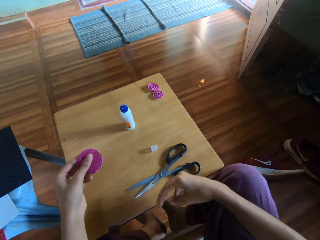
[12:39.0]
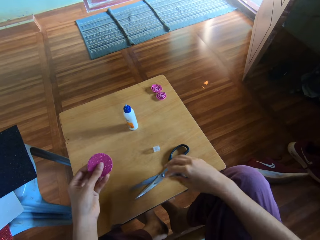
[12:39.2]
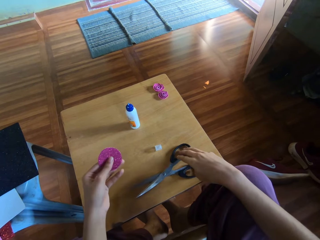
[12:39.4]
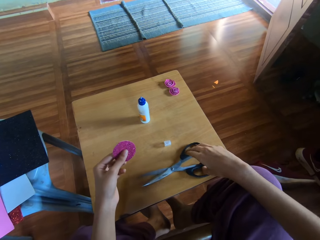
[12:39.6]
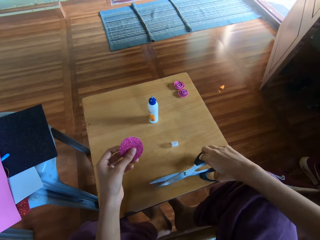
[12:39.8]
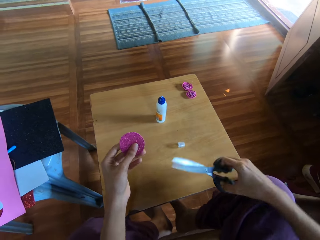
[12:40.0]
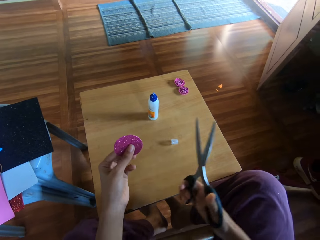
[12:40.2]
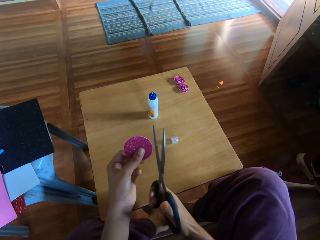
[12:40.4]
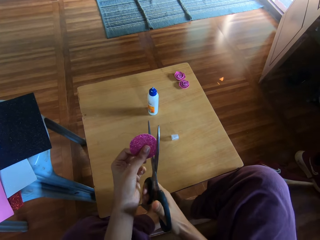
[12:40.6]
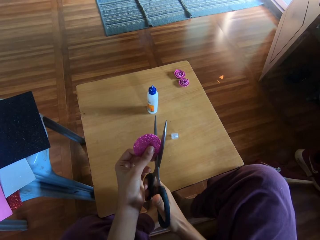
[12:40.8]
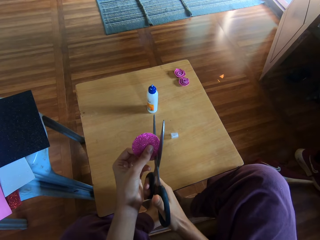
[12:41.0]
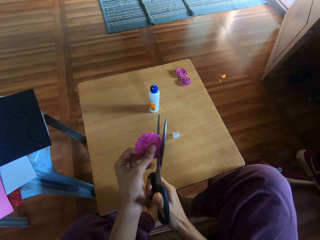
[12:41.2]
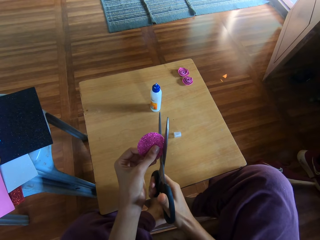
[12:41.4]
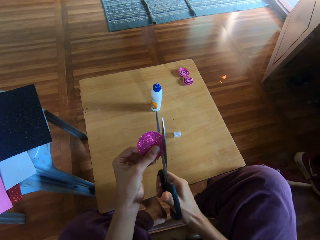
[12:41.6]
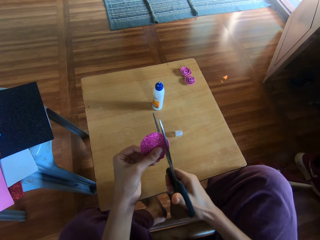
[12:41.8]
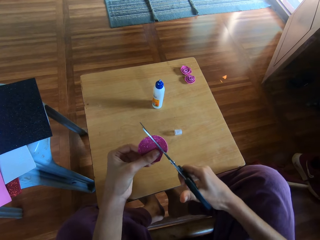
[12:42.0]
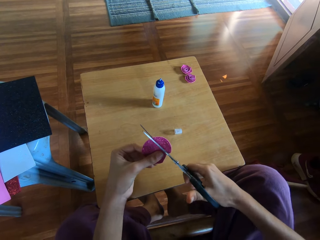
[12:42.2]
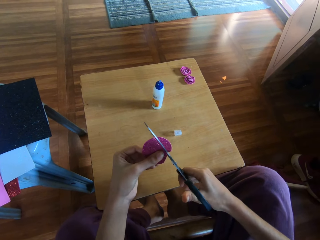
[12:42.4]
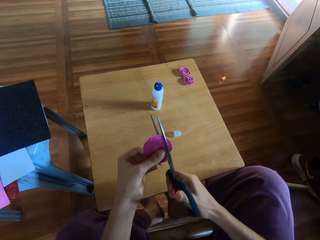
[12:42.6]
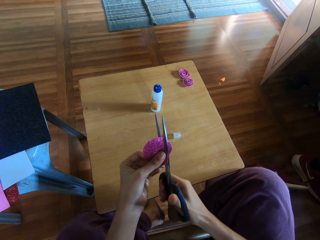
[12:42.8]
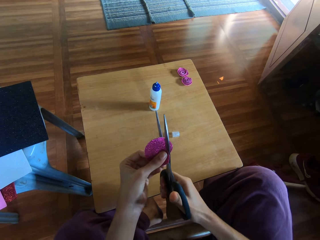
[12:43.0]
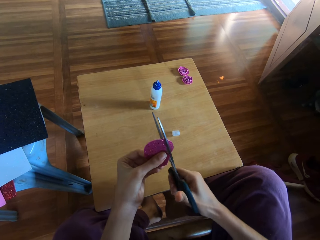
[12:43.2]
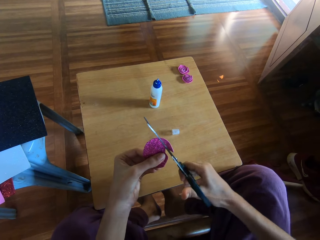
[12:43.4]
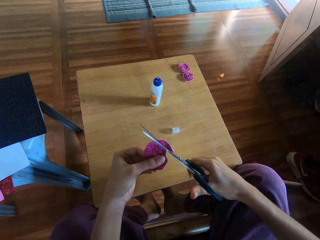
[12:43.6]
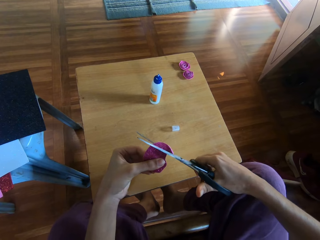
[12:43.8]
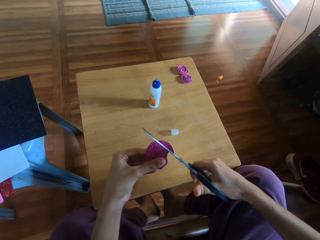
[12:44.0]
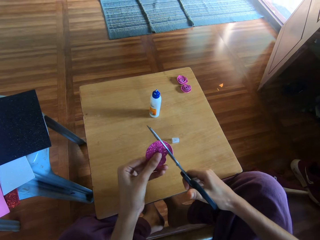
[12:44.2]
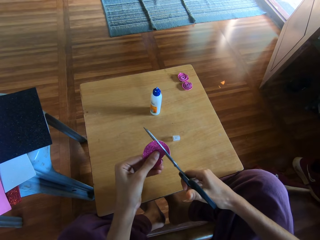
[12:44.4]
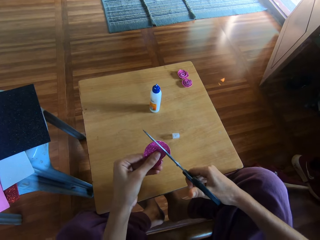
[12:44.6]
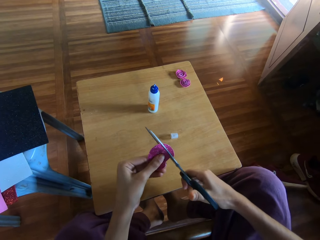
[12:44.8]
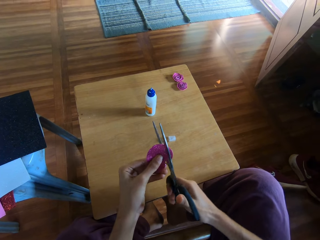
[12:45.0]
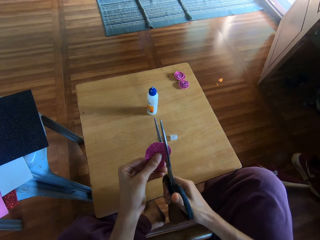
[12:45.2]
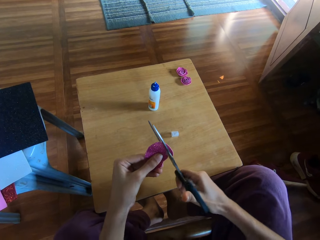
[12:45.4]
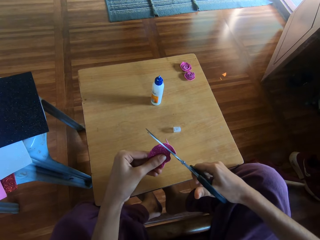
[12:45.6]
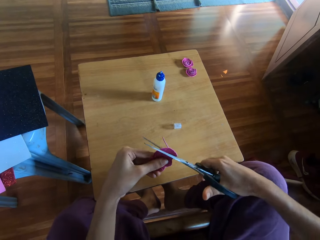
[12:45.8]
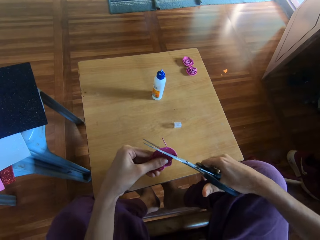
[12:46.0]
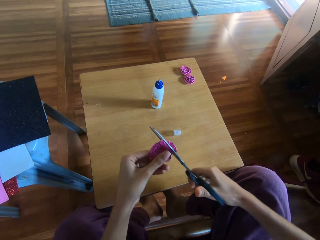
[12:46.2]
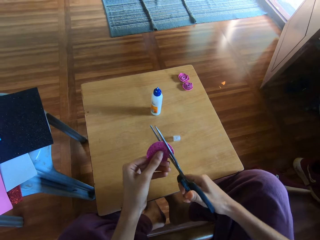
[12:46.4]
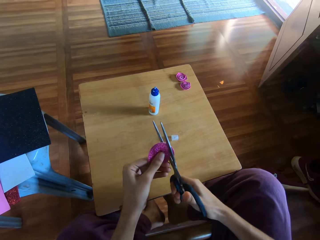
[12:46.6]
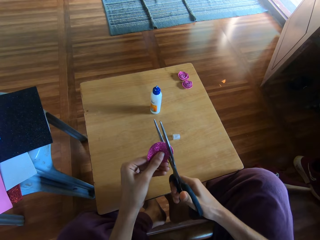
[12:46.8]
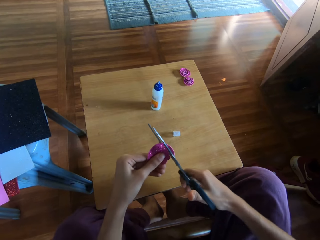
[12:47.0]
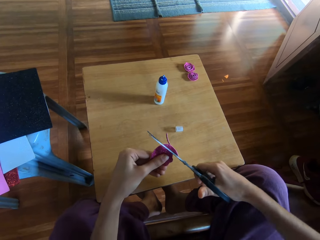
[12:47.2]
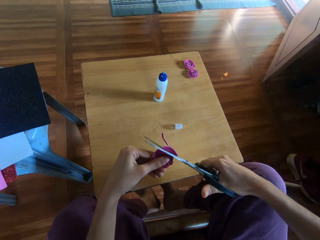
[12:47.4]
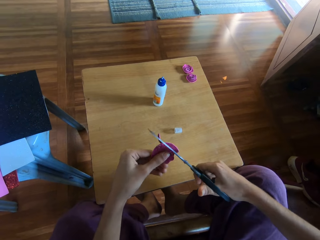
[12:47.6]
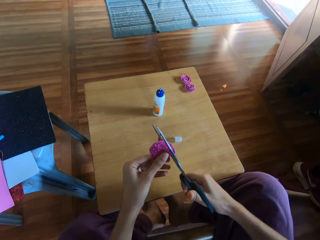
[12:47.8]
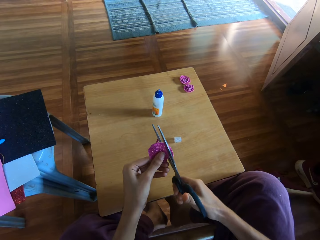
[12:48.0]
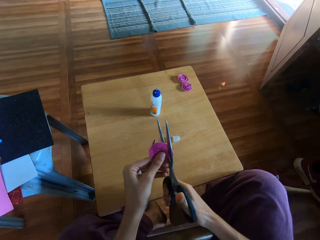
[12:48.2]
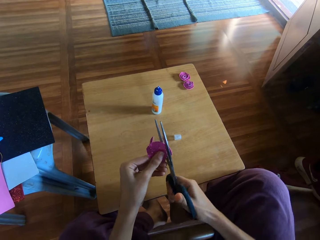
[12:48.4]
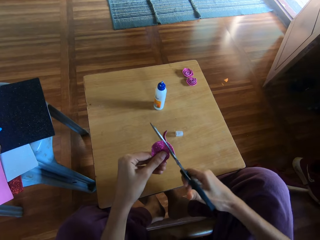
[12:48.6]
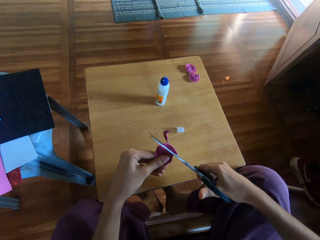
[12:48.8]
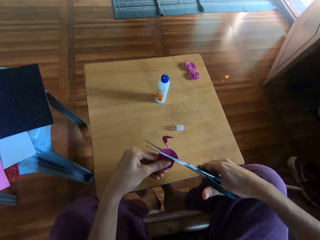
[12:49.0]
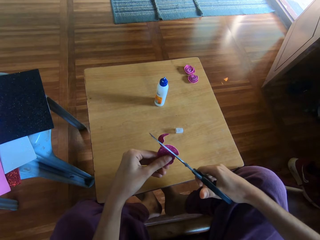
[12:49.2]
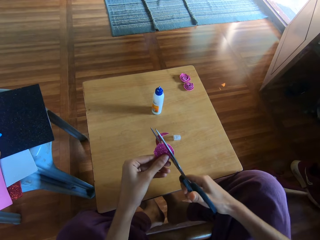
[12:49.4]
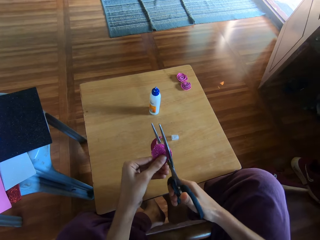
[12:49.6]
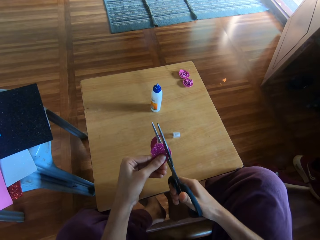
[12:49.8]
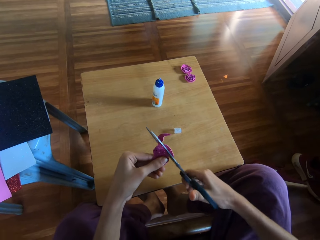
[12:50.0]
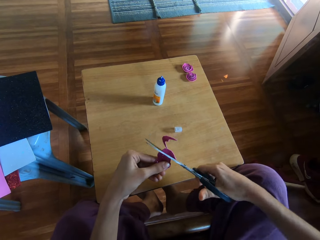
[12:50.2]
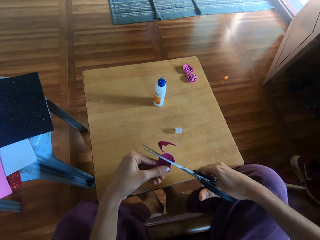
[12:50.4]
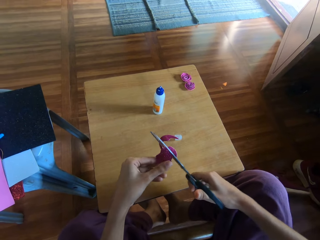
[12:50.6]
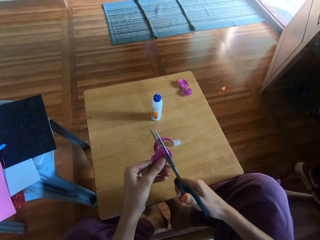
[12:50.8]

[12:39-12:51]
The camera wearer holds the craft paper. She picks the pair of scissors from the table with her right hand. She holds the scissors. She cuts the piece of glitter paper with the pair of scissors. She cuts around the craft paper.

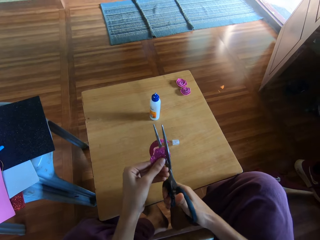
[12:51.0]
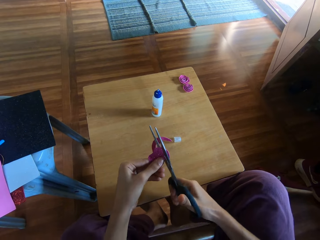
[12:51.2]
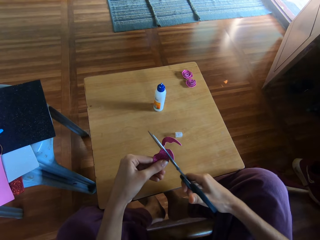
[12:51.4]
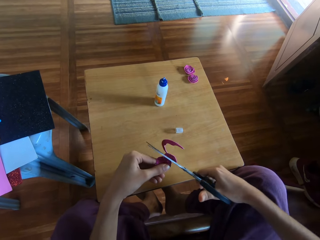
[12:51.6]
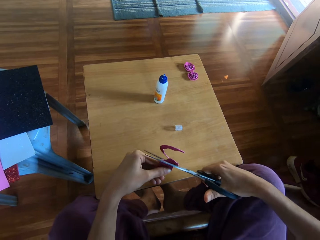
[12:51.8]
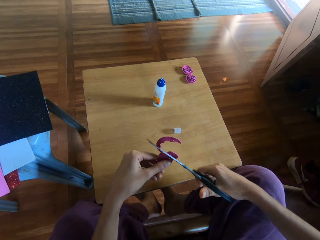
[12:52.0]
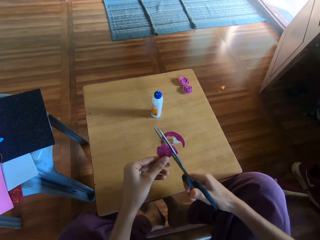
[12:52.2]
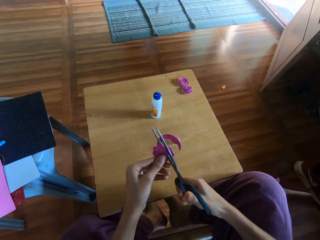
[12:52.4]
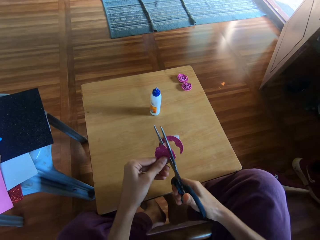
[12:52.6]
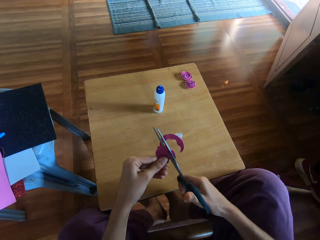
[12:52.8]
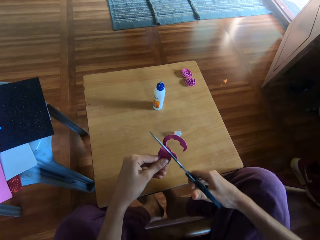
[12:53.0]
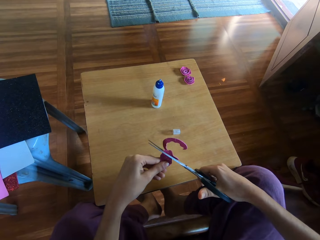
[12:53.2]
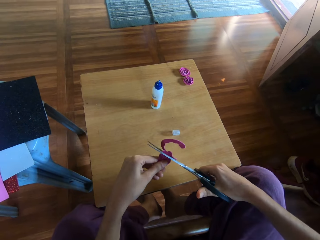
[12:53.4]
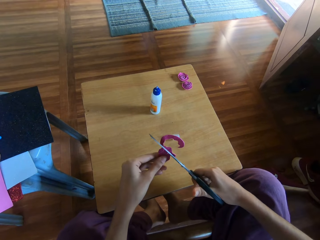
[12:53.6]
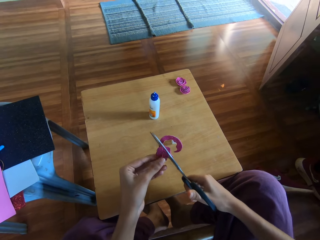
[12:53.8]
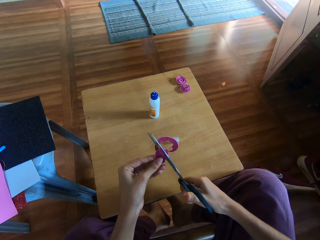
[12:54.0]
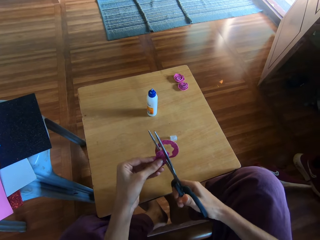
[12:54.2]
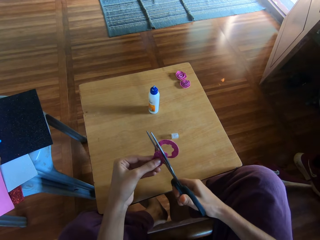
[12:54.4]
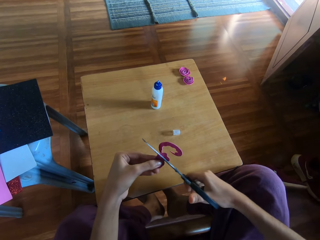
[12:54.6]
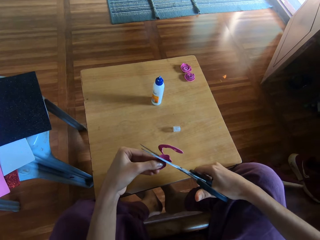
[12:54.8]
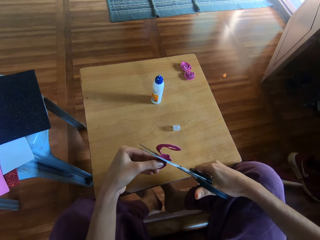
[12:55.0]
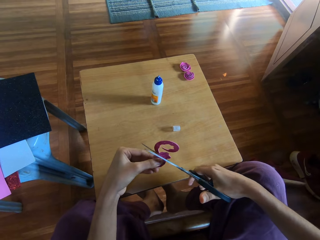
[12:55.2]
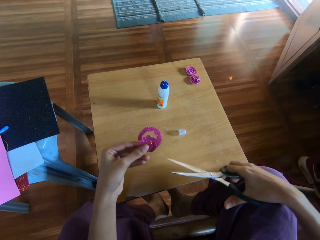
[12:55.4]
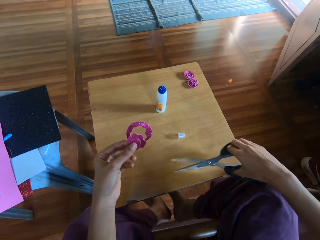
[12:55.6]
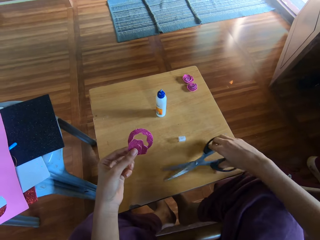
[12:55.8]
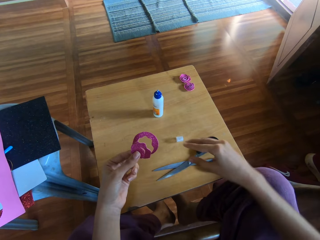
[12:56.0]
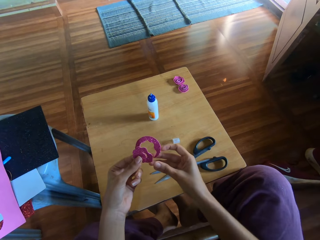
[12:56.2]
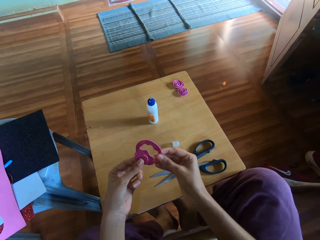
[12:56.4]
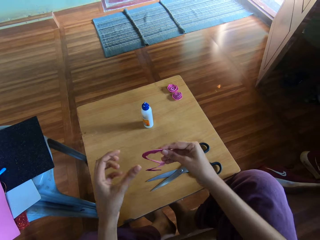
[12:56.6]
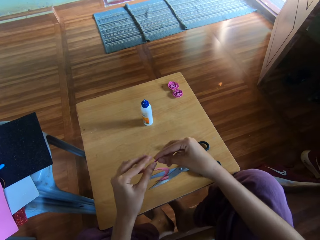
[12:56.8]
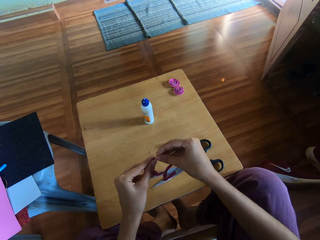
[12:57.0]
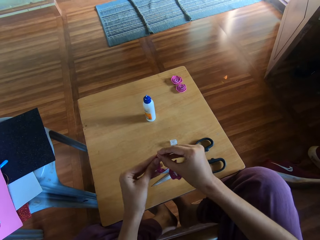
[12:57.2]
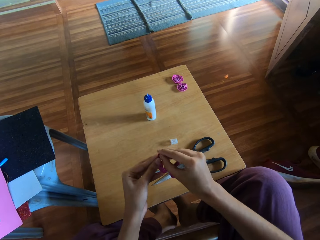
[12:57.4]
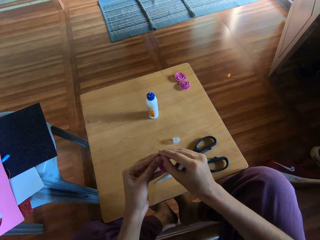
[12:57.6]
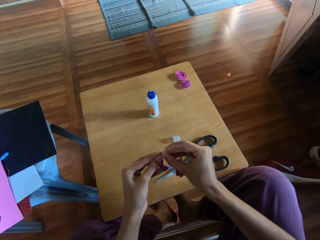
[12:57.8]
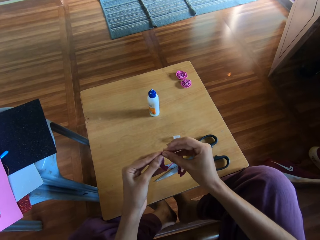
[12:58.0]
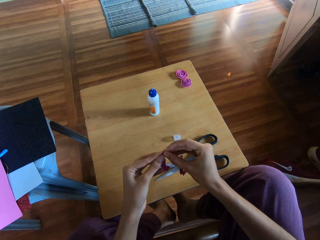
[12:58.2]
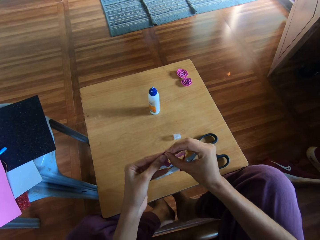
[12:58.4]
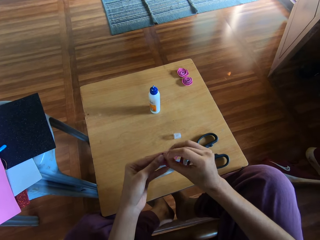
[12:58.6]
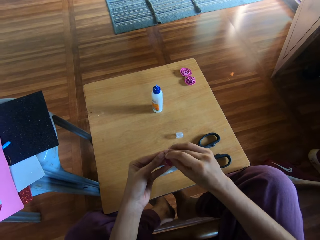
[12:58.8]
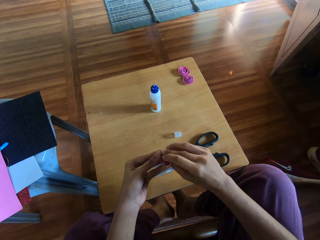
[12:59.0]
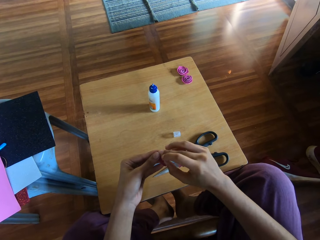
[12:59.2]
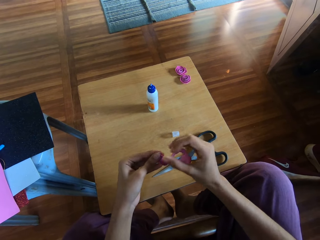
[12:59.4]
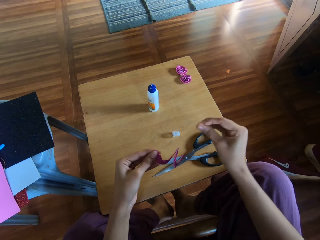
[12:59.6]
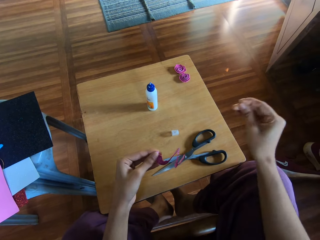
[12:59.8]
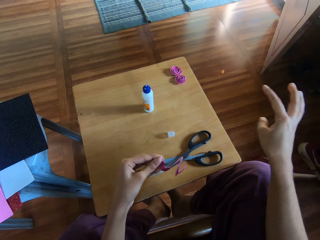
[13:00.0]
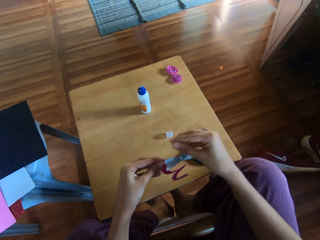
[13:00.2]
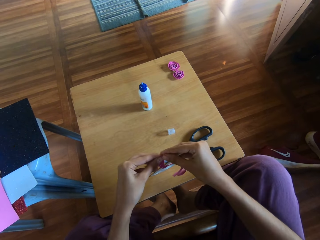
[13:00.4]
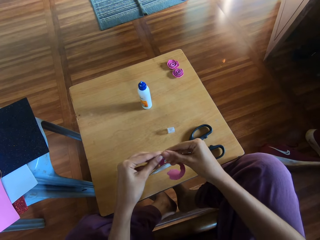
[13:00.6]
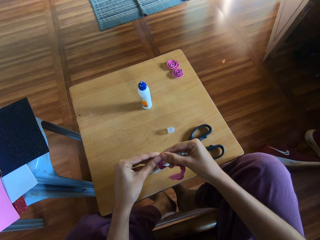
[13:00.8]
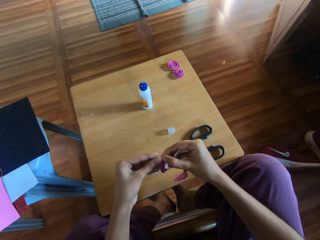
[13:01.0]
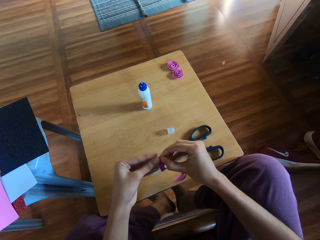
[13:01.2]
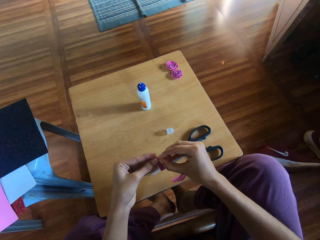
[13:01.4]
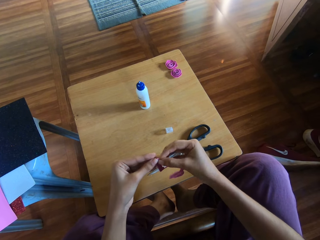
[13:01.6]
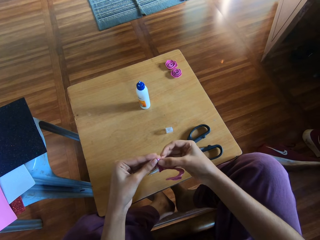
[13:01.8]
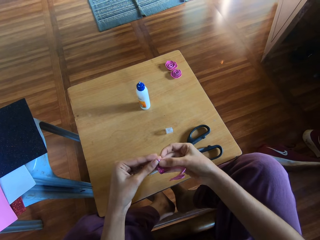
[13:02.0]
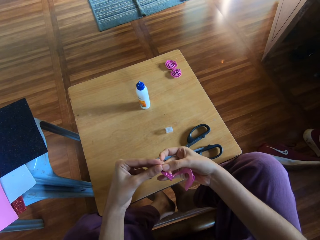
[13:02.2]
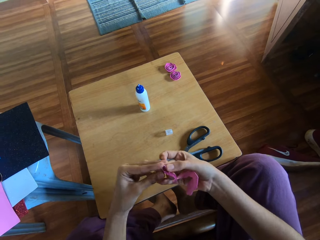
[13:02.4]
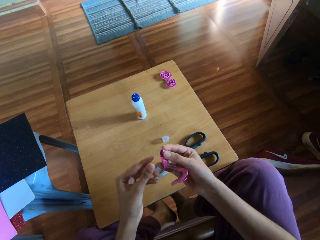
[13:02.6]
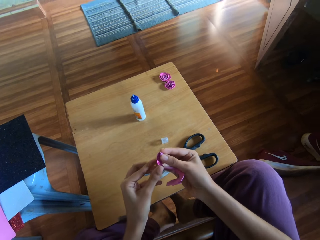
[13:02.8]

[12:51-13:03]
The camera wearer drops the pair of scissors on the table with her right hand. She folds the cut piece of glitter paper with both hands.
